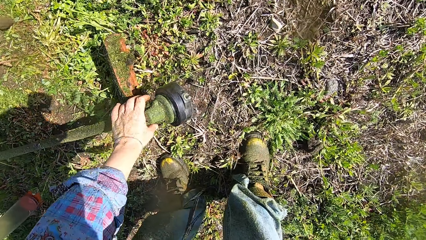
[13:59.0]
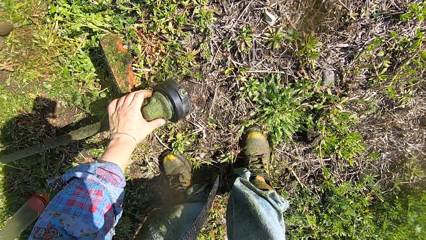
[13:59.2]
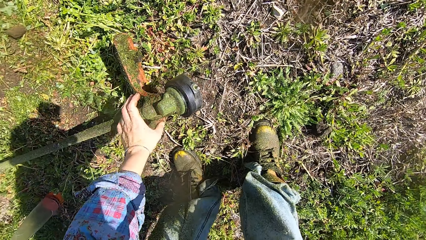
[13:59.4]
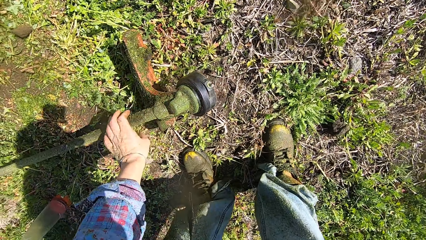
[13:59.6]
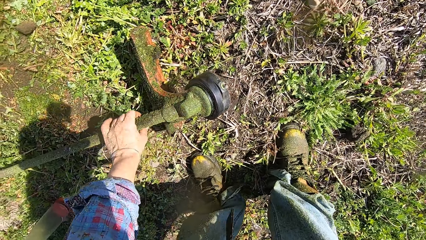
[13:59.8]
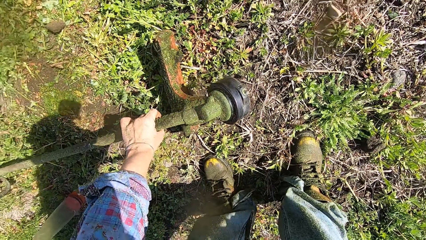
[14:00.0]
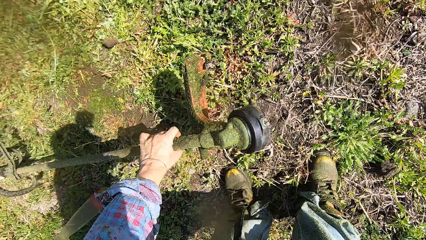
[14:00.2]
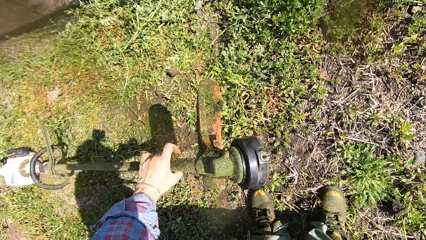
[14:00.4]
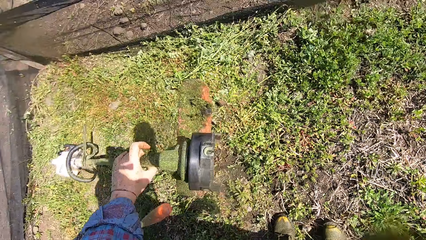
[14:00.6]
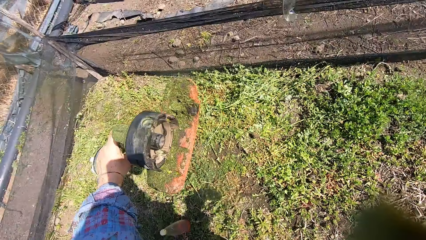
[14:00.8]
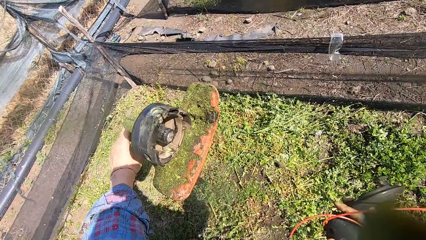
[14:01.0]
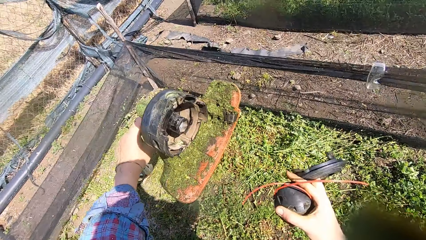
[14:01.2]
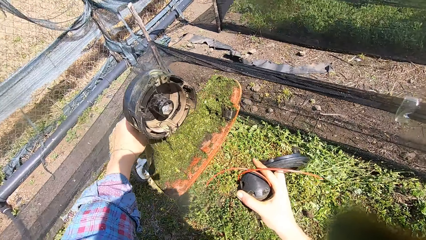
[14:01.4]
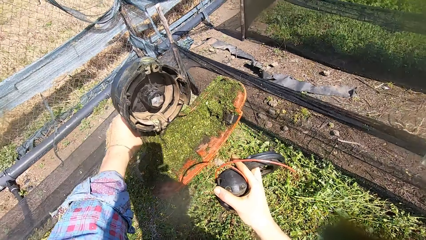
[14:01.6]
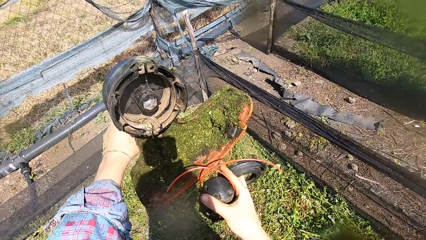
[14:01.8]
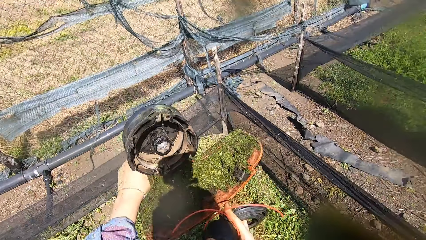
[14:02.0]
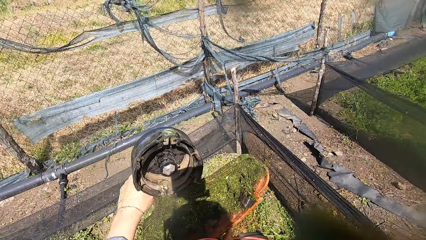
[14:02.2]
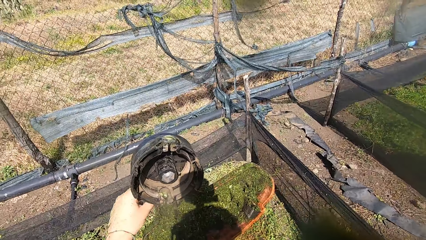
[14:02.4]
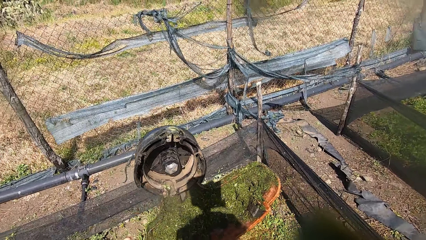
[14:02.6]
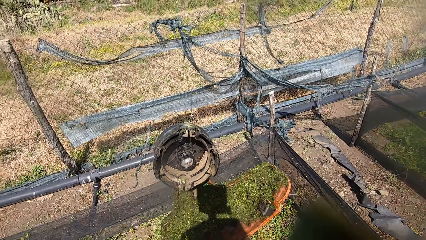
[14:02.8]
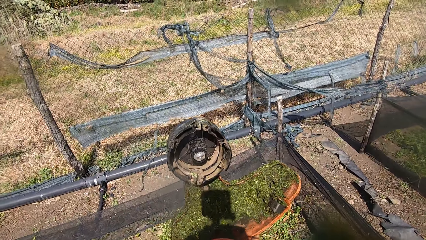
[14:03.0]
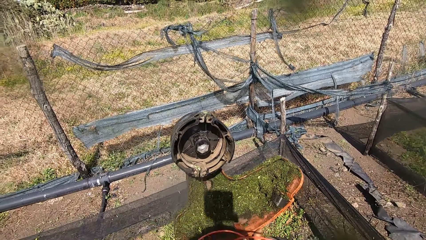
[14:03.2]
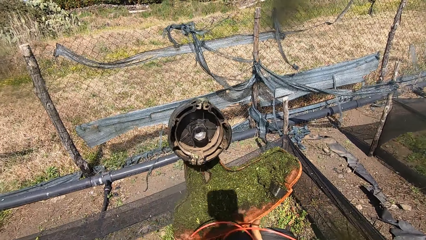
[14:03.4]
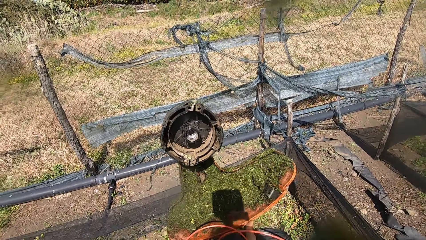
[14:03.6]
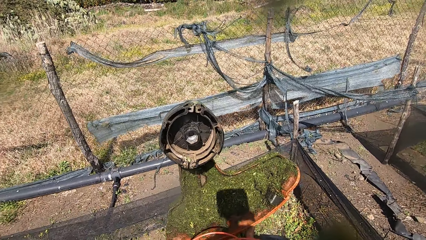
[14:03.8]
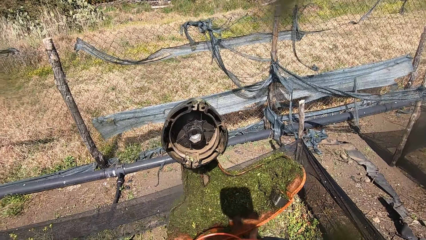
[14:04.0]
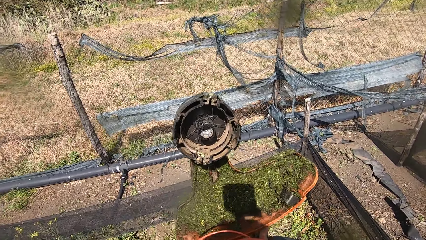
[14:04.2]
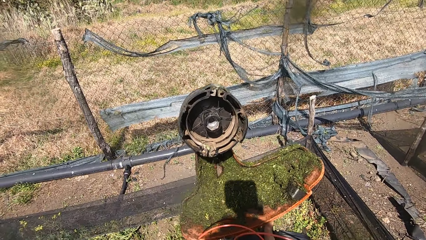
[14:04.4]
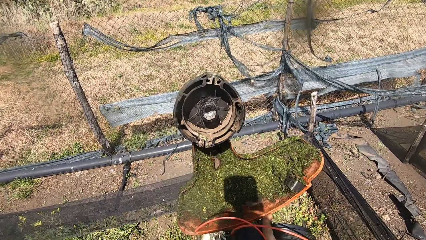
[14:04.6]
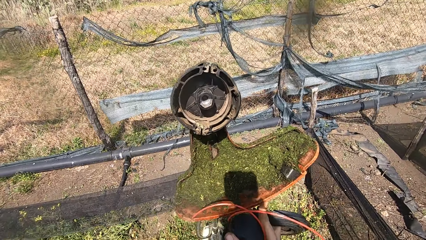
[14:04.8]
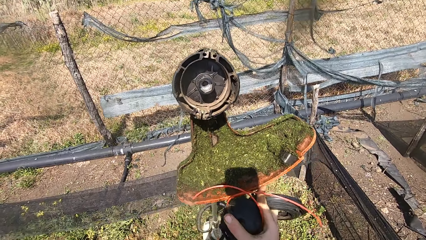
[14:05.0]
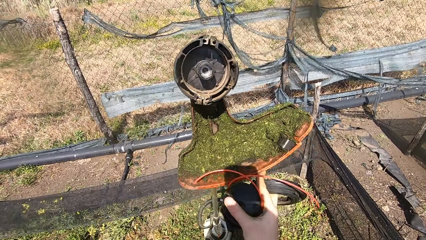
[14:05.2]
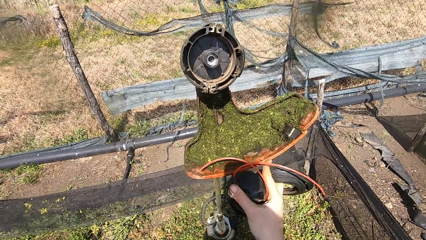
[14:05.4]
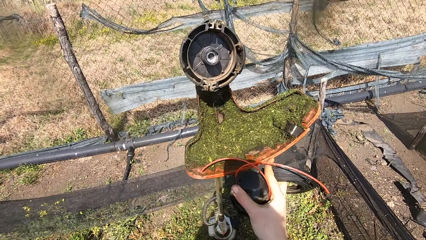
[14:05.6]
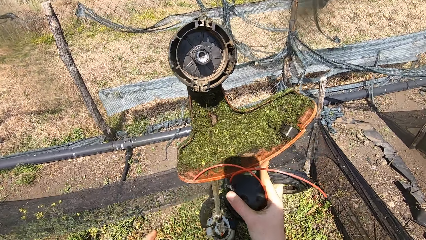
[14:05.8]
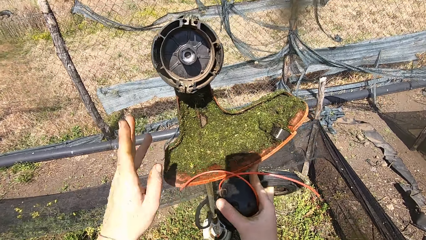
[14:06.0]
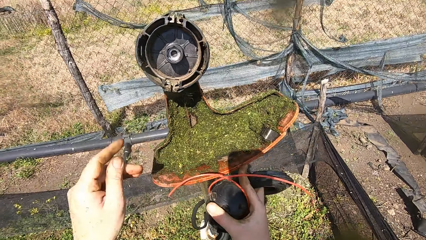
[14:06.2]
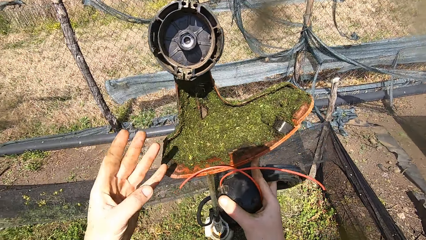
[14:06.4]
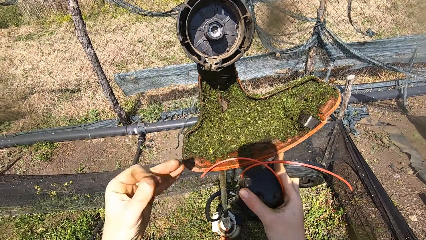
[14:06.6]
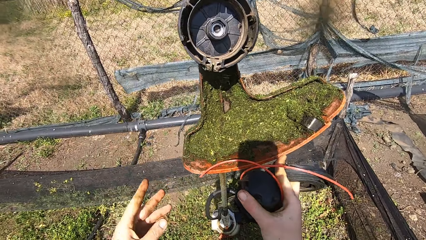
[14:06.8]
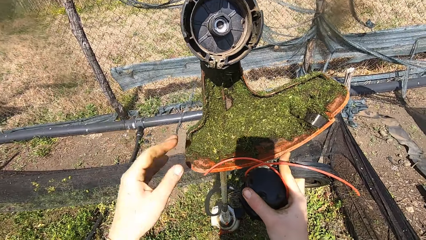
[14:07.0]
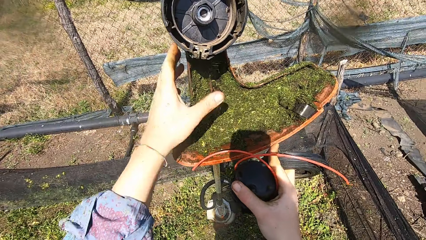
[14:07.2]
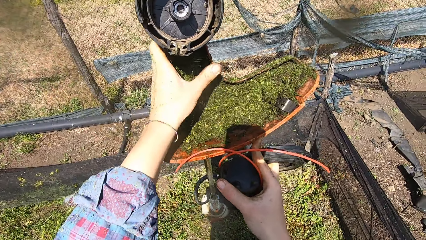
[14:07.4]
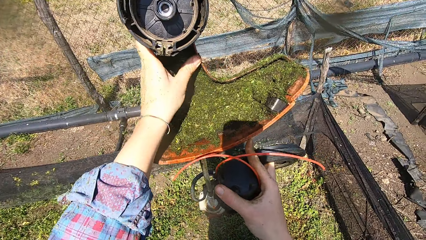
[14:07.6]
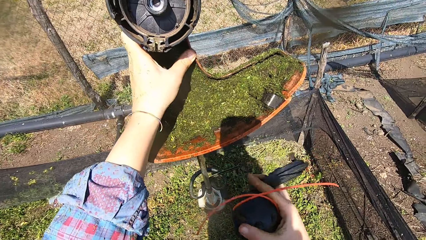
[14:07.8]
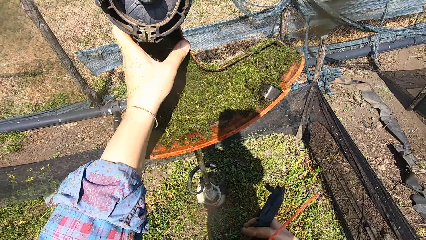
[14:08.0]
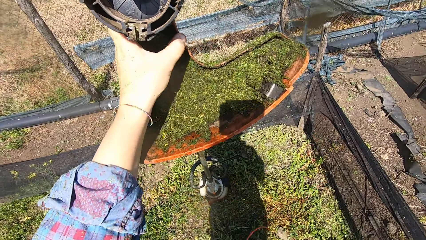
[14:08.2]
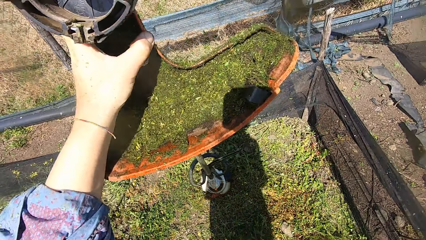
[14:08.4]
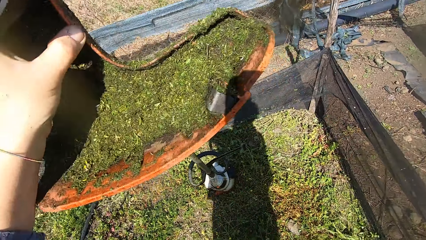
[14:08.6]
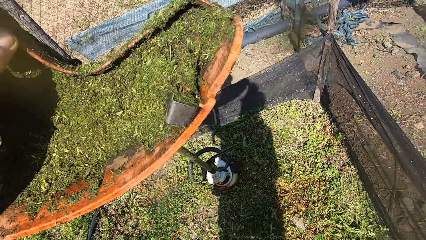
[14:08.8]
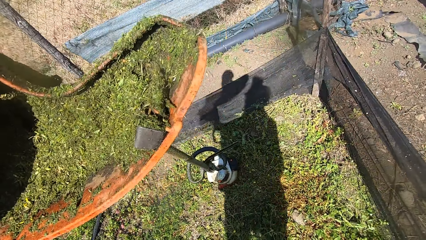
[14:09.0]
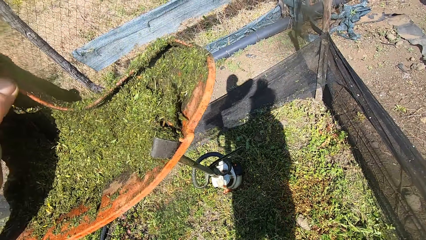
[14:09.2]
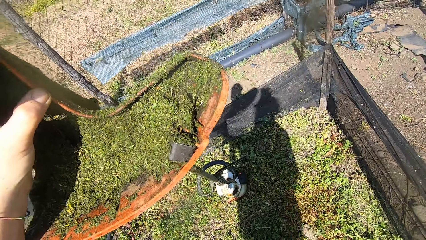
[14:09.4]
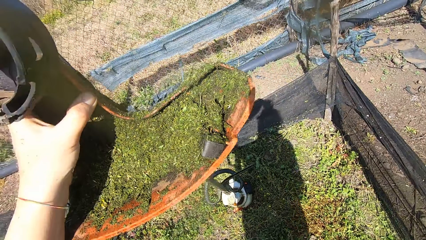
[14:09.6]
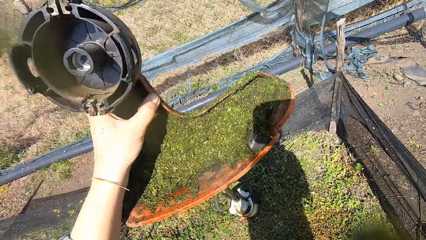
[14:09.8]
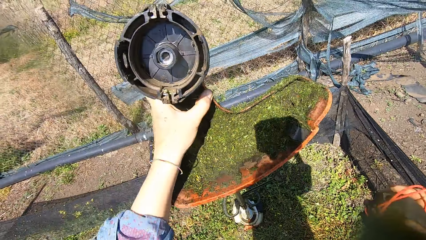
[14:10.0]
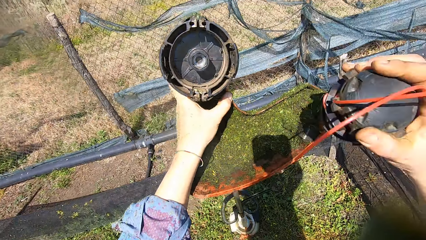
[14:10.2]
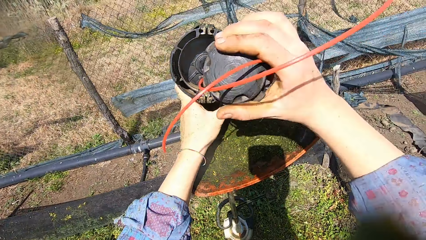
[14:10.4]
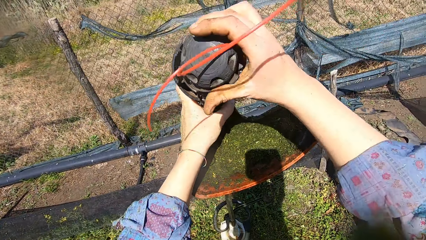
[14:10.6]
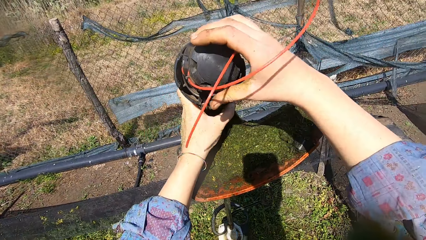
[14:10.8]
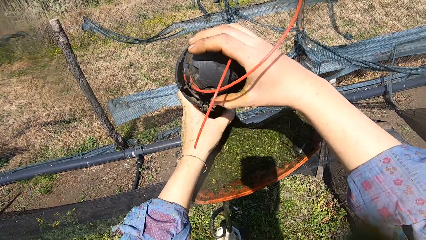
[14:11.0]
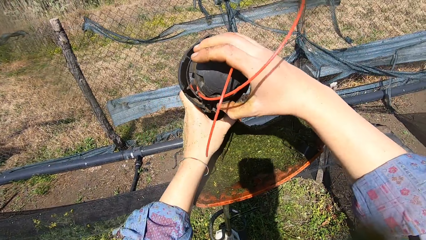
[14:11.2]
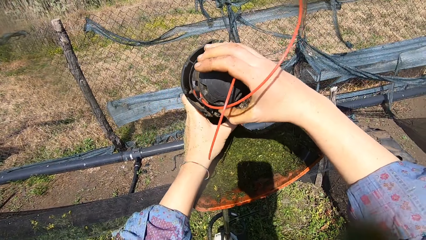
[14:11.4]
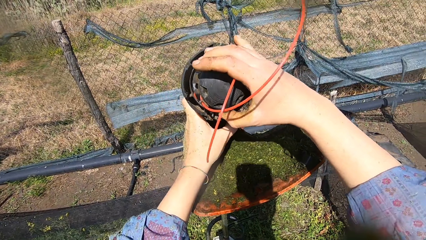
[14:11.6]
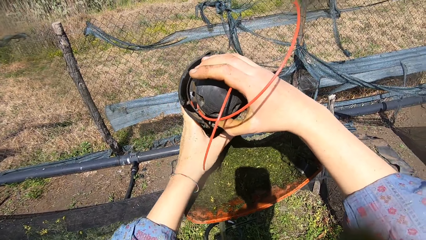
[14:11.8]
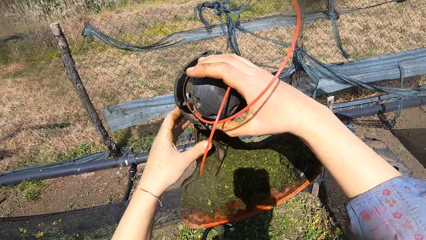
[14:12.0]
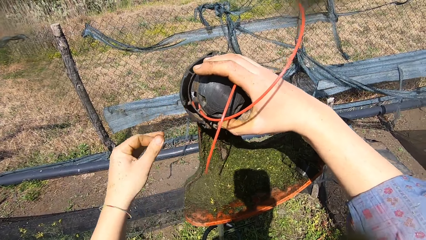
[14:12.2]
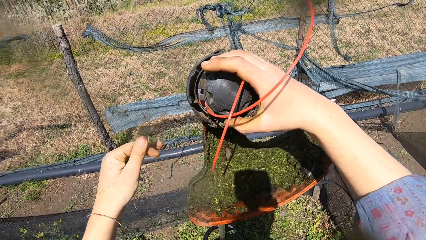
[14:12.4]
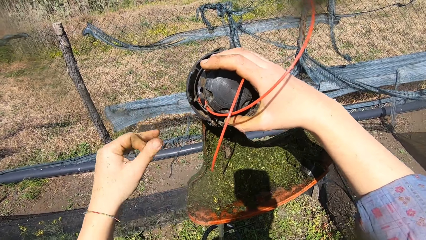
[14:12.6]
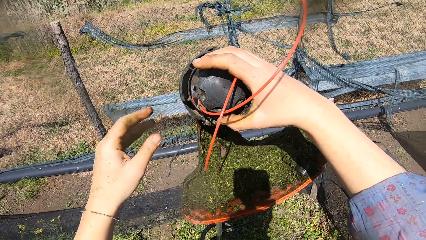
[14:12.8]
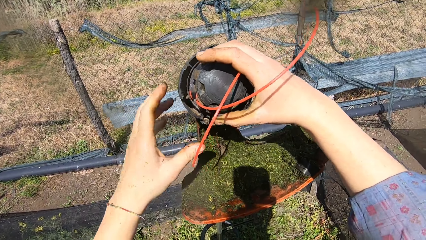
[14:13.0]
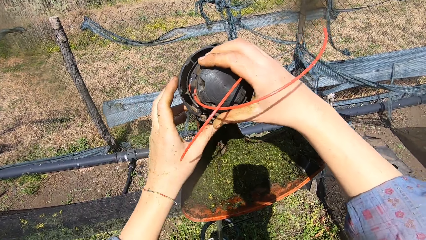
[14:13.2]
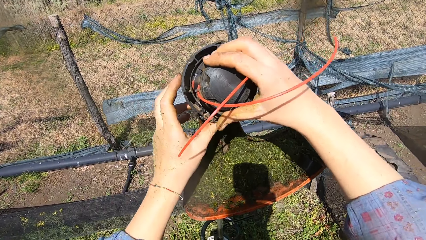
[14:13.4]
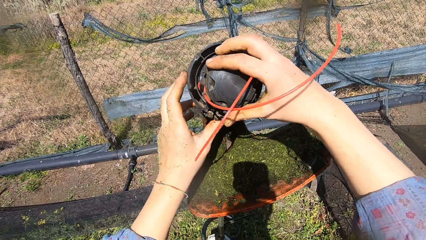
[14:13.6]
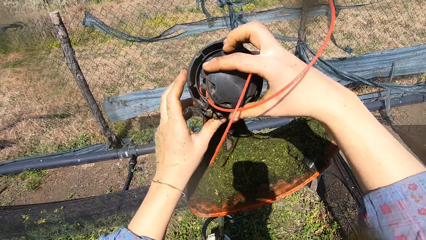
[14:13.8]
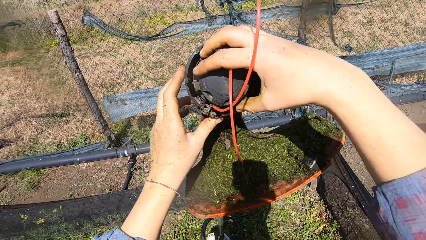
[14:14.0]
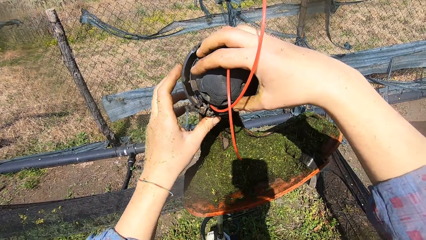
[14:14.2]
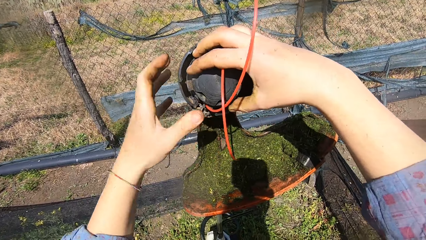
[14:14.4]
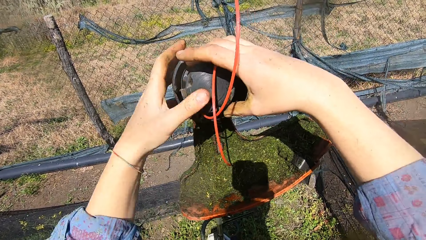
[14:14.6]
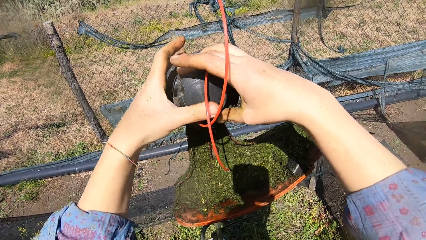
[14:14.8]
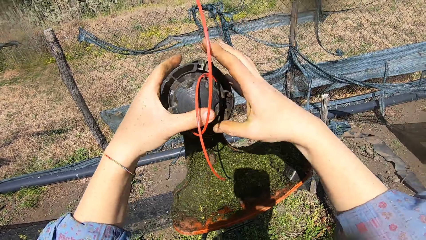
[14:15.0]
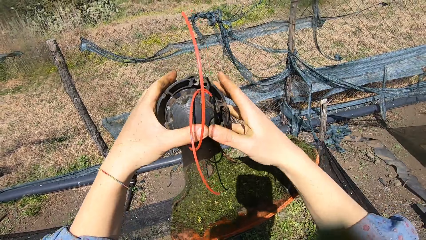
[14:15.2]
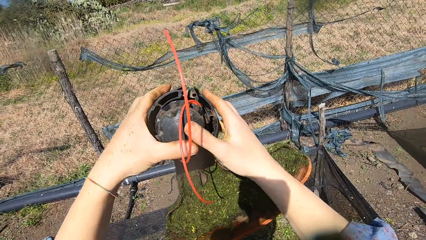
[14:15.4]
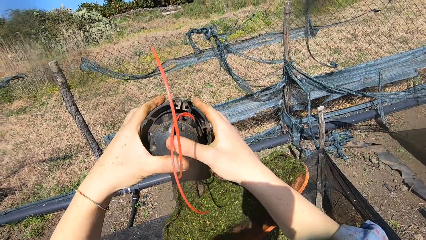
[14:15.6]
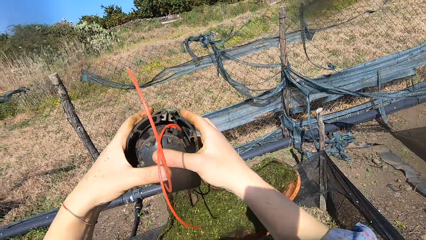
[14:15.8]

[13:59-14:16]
The camera wearer lifts up the grass trimmer with his left hand. He places his right hand on the grass trimmer. He holds a nylon cutter. He removes his left hand from the grass trimmer. He holds the grass trimmer with his left hand and removes his right hand from the grass trimmer. He inserts a spool cap into the head of the grass trimmer. He removes his left hand from the grass trimmer. He rubs his left thumb and forefinger tips together. He places his left hand on the head of the grass trimmer. He adjusts the spool cap into the head of the grass trimmer with both hands.
